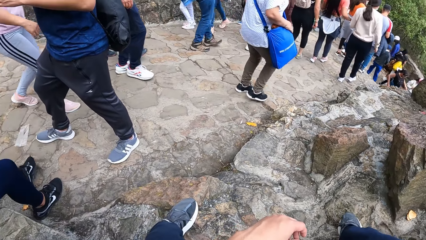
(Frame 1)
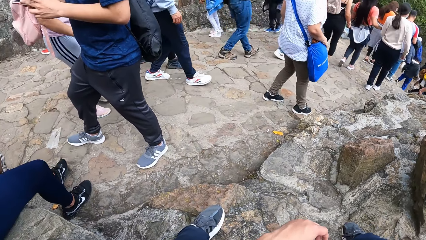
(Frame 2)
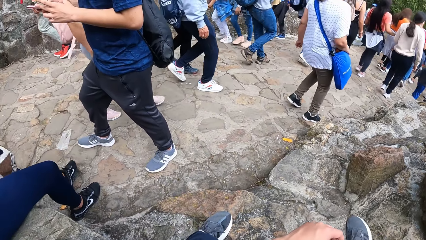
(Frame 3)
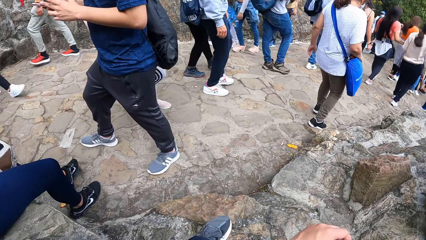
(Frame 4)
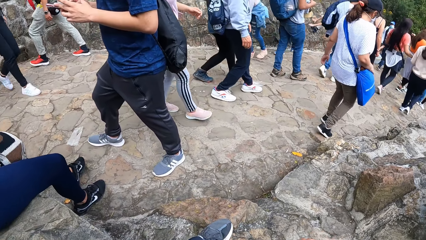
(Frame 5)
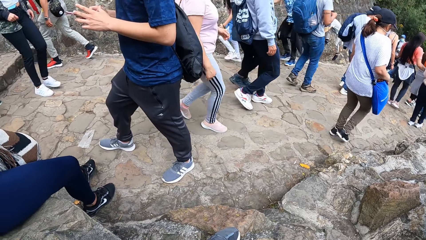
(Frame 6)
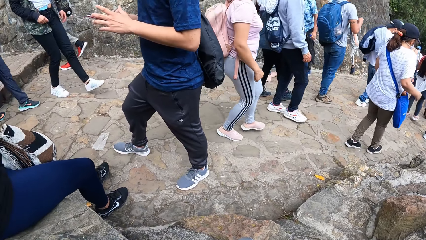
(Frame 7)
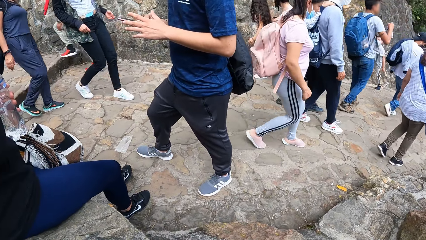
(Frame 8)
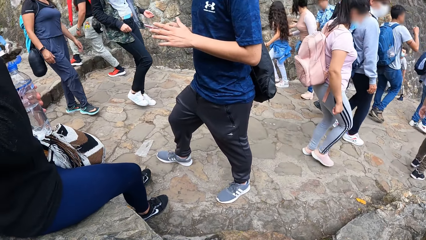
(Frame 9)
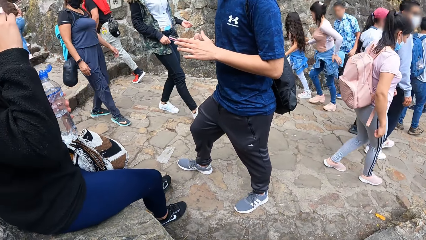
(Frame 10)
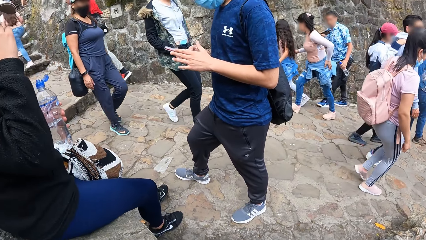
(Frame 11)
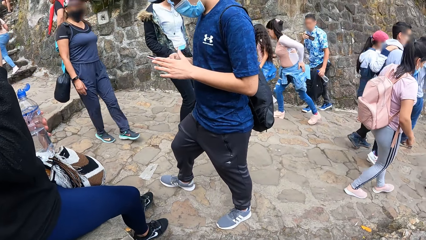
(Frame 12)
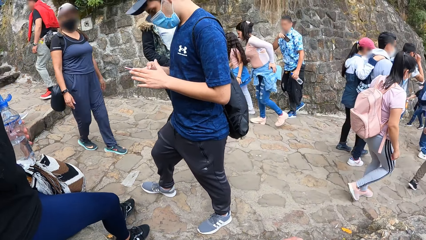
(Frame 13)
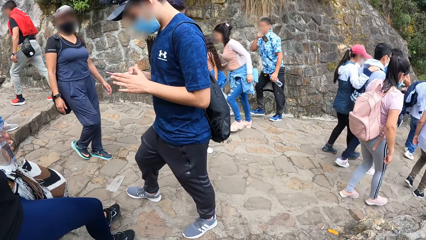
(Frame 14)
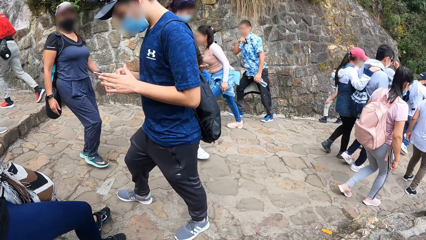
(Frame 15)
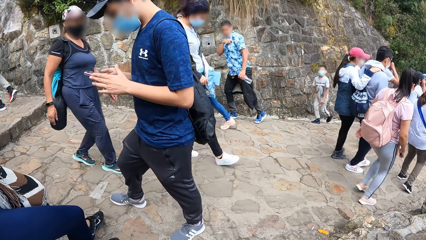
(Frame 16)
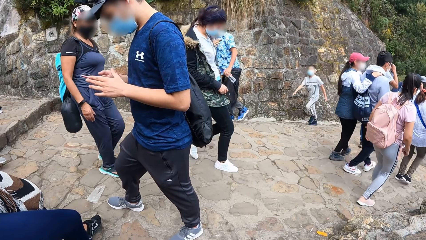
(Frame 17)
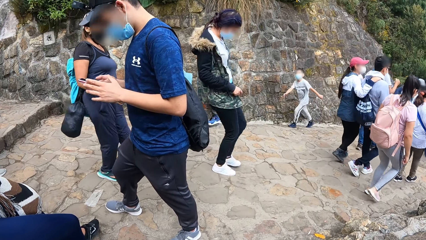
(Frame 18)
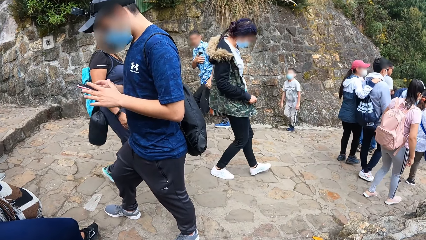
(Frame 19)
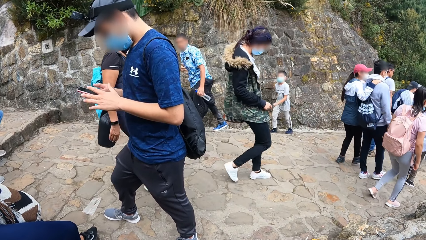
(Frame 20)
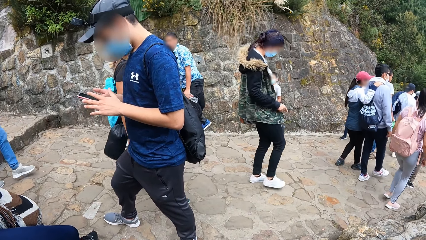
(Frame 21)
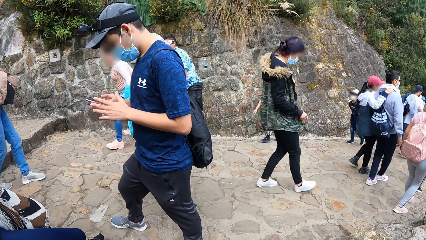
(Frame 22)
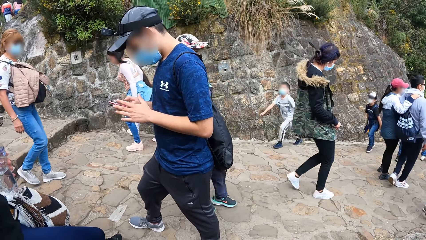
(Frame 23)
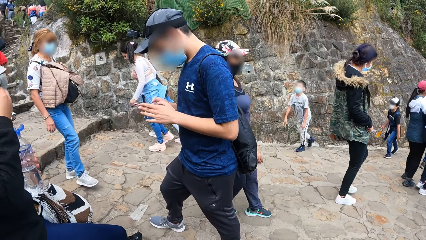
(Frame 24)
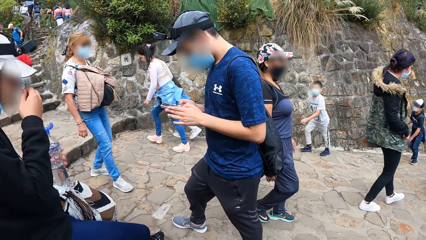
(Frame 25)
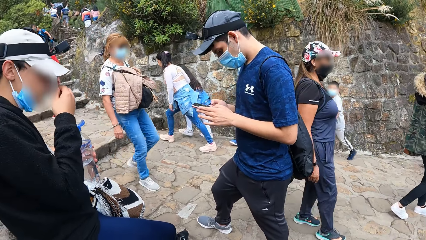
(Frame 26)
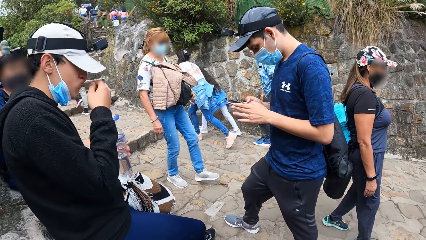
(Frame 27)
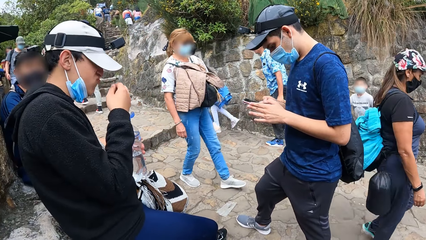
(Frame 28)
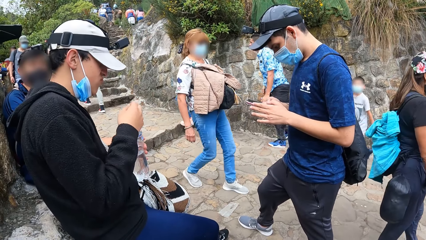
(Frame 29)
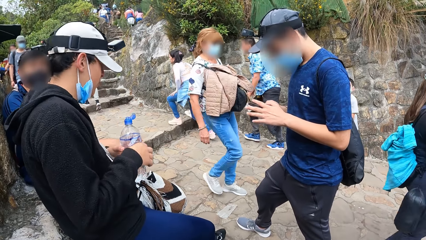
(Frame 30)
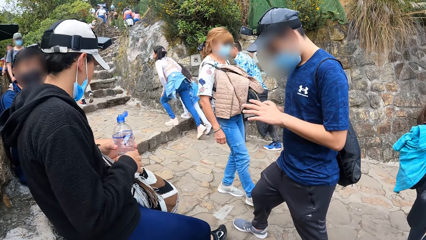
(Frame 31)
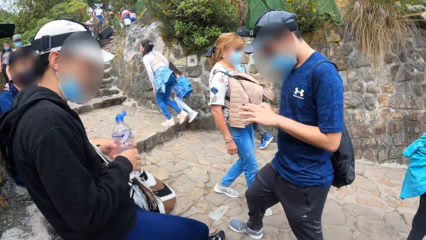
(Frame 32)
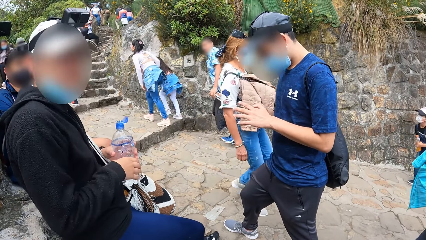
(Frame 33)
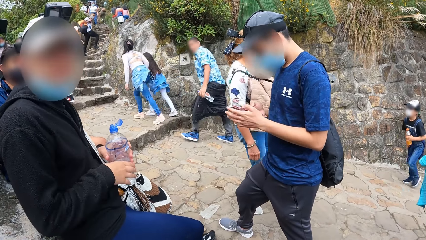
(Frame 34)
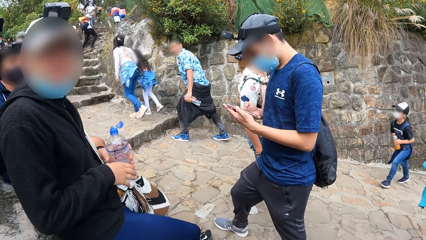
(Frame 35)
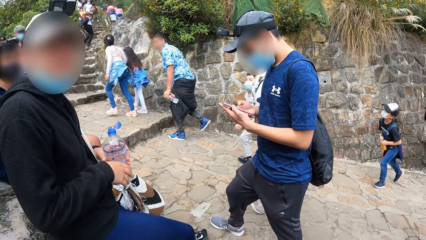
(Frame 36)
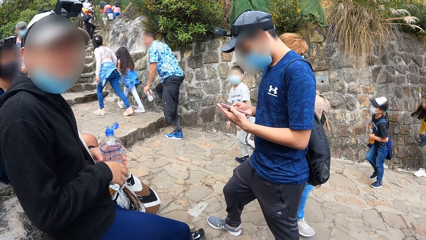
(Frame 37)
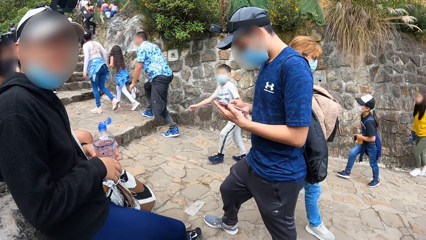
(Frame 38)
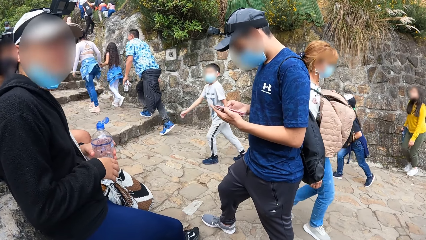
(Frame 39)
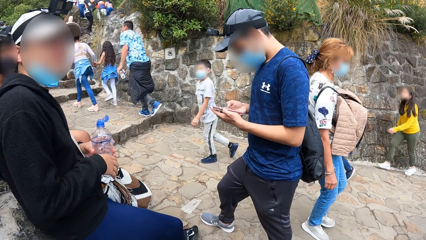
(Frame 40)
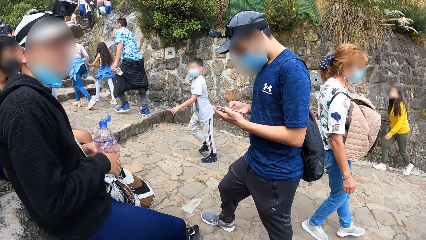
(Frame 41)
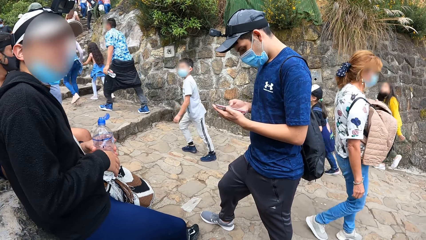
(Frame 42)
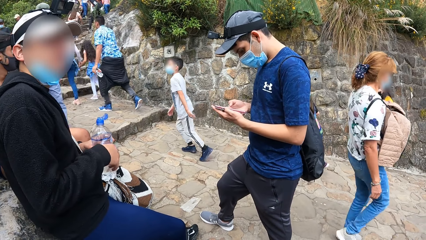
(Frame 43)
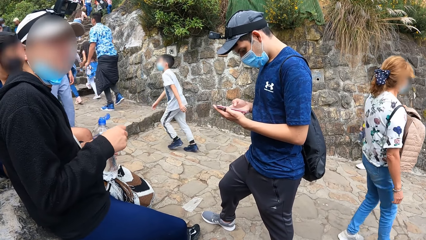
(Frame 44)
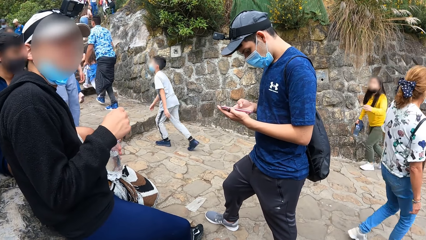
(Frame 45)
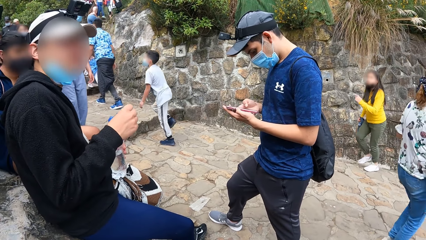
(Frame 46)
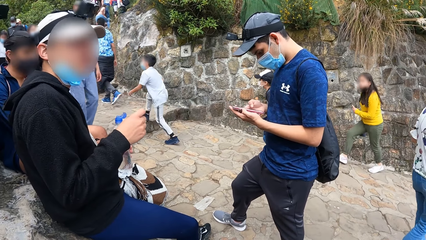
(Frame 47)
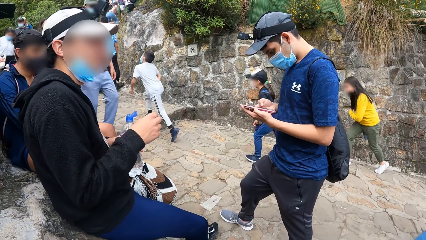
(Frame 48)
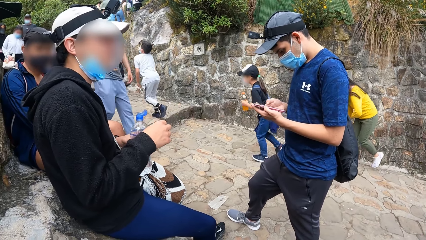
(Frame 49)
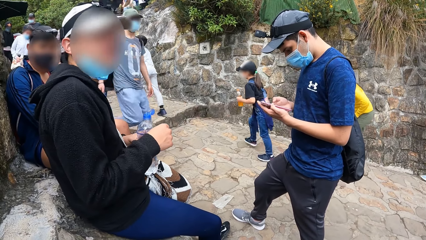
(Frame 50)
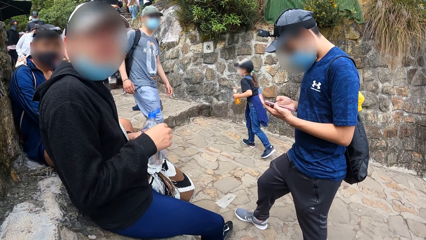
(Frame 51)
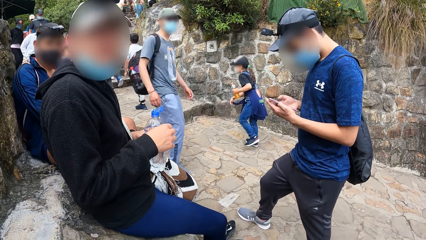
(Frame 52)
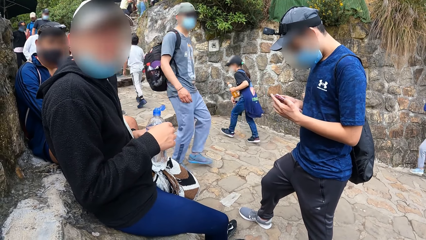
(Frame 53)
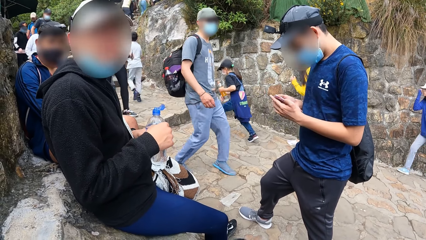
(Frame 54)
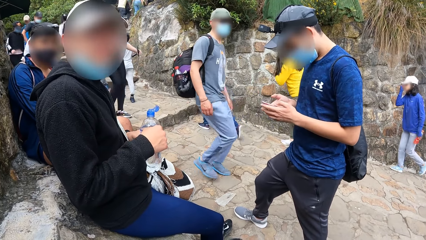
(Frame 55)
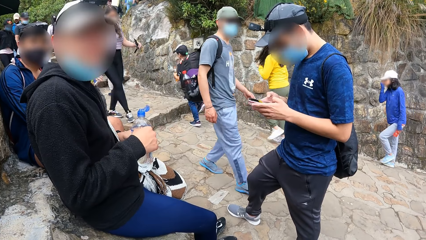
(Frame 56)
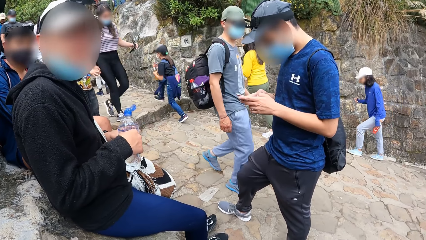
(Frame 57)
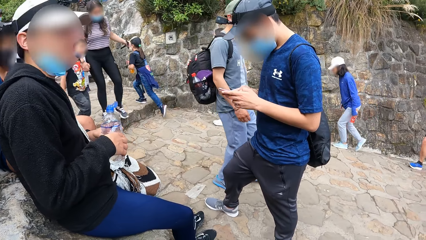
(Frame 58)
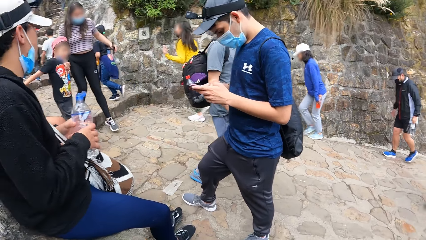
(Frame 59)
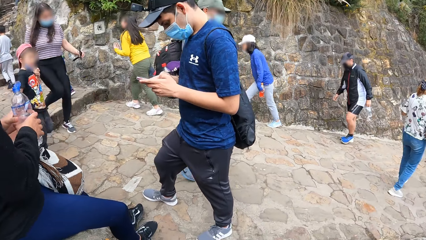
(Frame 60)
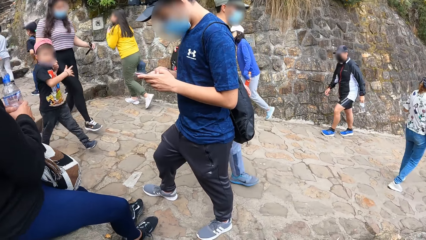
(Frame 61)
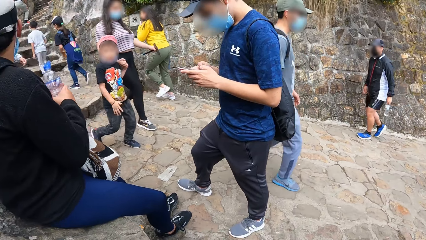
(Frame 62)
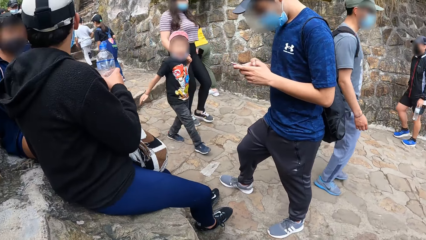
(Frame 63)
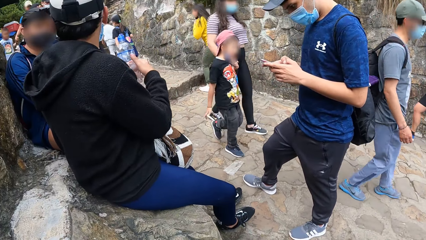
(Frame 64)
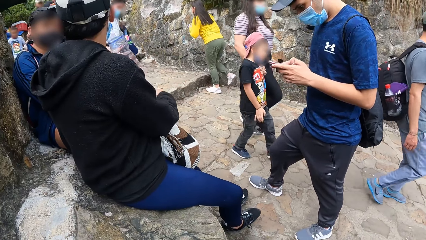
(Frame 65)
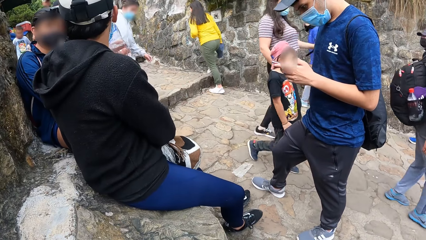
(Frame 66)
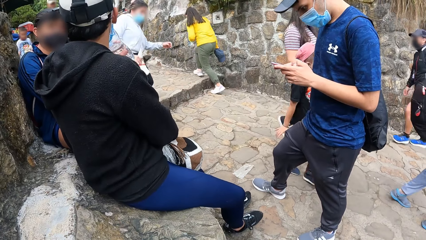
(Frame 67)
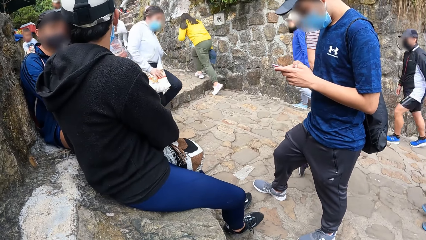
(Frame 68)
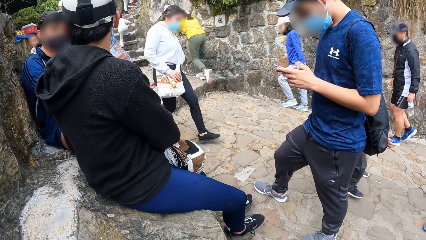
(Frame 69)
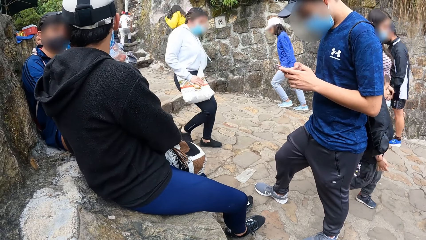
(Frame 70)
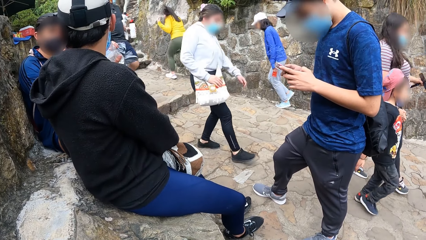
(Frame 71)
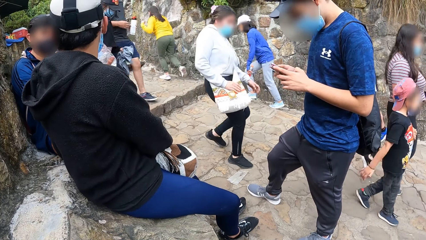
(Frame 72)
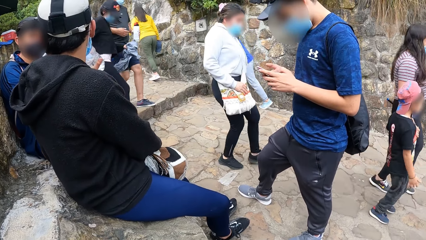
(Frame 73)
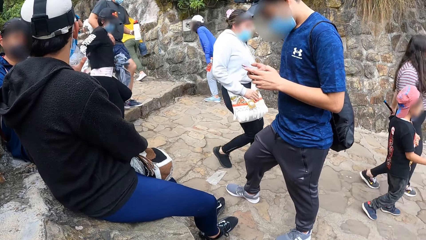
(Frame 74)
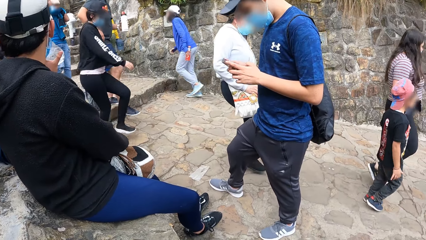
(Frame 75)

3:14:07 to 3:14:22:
The first man operates the phone. The other man drinks some water from the bottle.
